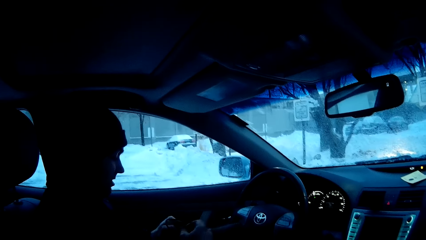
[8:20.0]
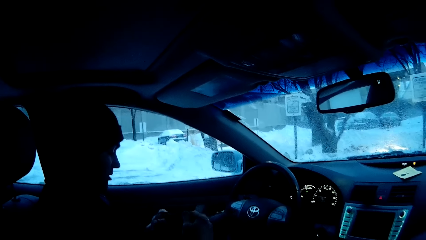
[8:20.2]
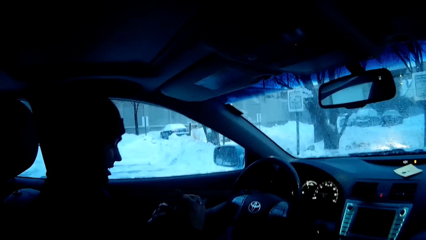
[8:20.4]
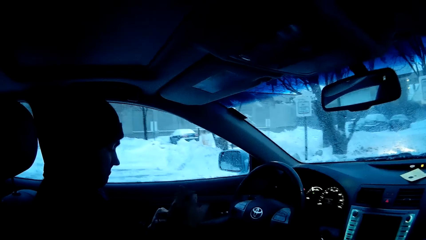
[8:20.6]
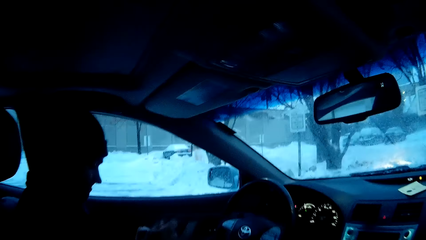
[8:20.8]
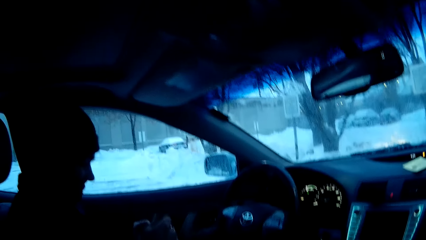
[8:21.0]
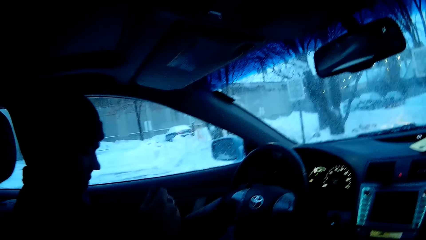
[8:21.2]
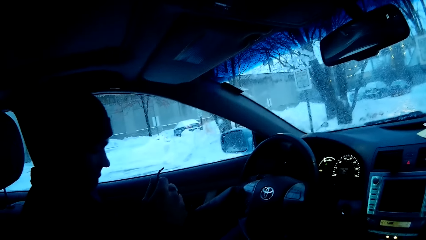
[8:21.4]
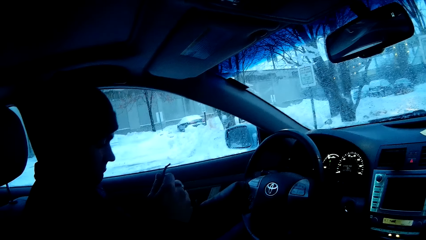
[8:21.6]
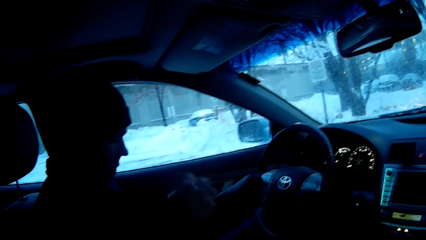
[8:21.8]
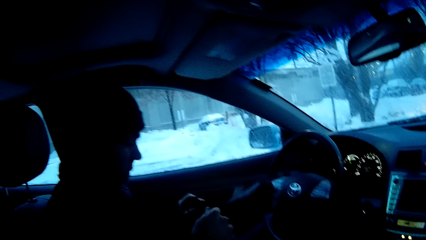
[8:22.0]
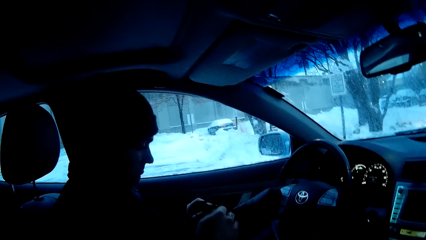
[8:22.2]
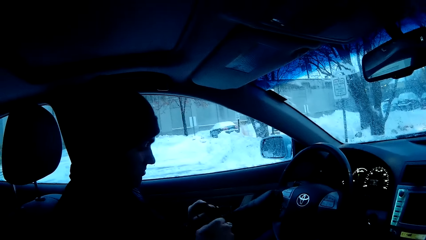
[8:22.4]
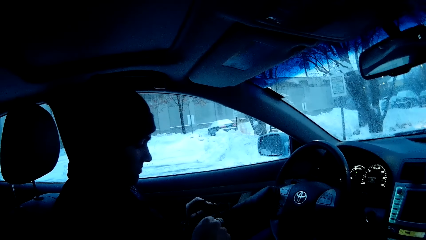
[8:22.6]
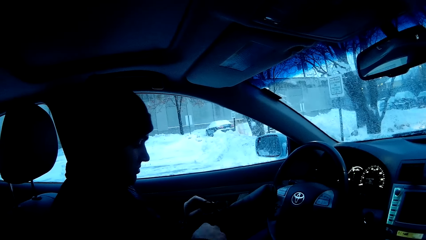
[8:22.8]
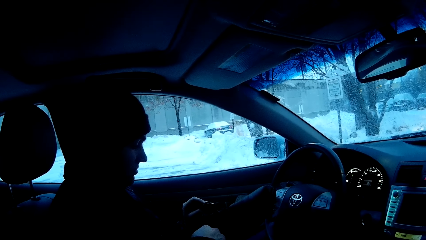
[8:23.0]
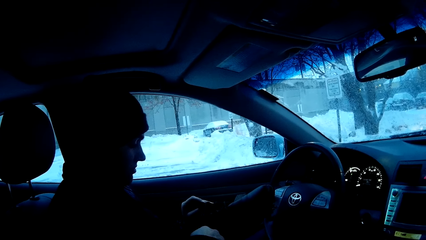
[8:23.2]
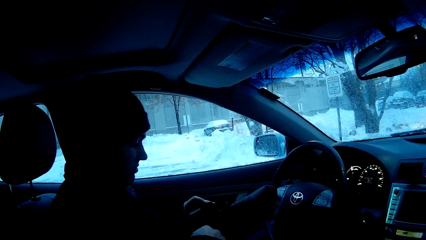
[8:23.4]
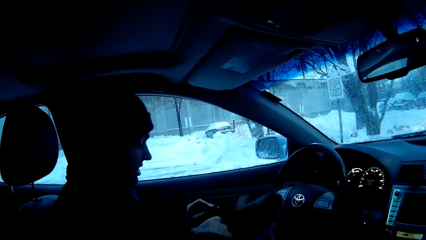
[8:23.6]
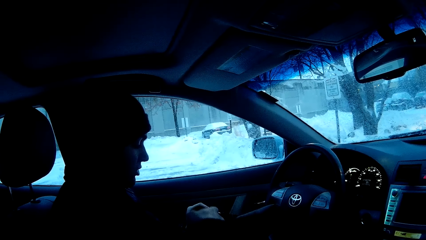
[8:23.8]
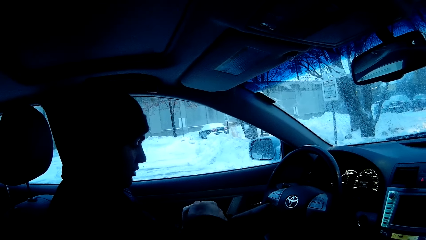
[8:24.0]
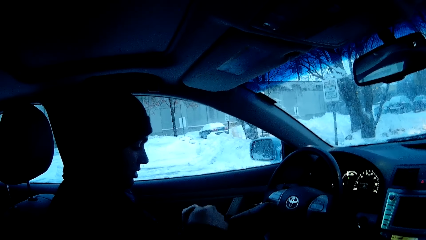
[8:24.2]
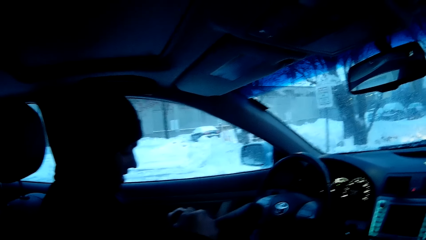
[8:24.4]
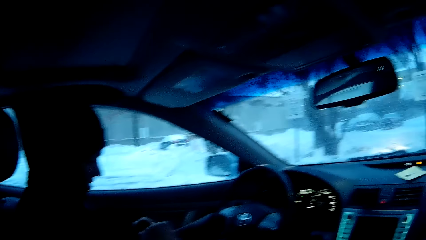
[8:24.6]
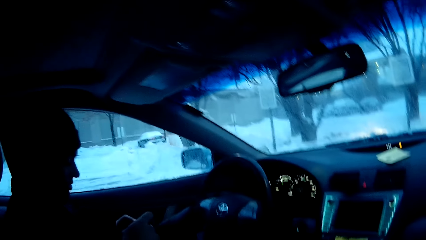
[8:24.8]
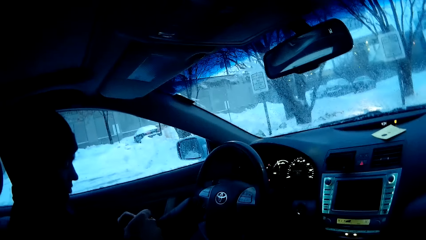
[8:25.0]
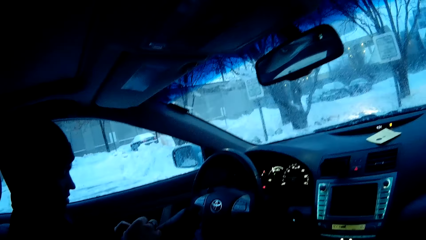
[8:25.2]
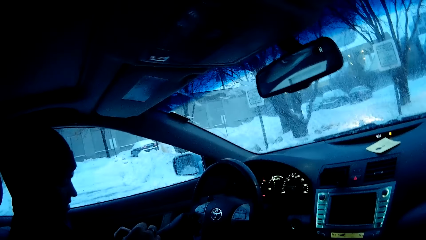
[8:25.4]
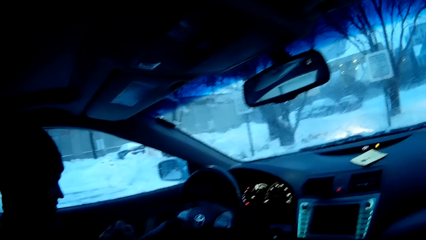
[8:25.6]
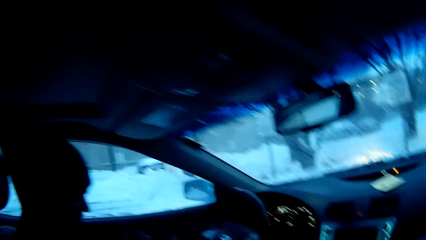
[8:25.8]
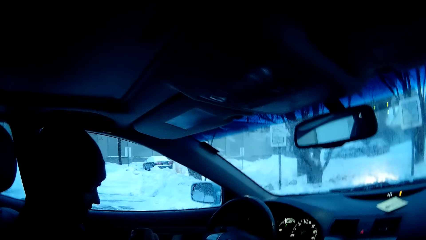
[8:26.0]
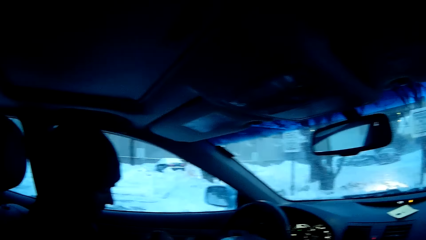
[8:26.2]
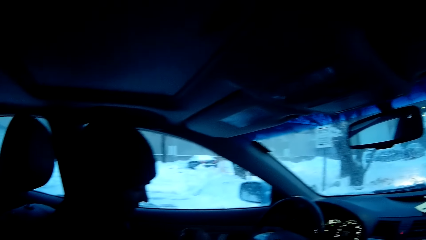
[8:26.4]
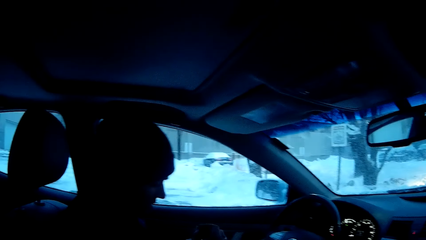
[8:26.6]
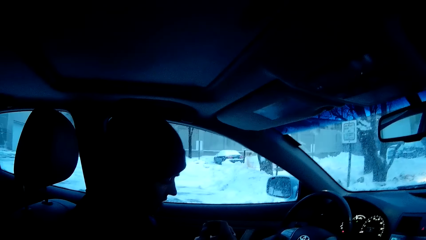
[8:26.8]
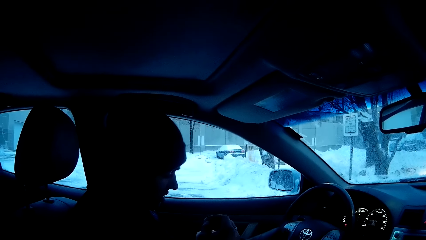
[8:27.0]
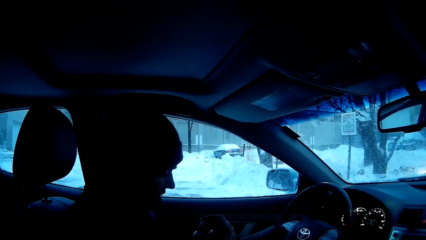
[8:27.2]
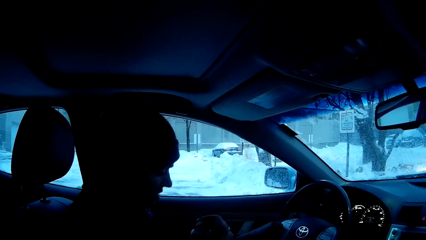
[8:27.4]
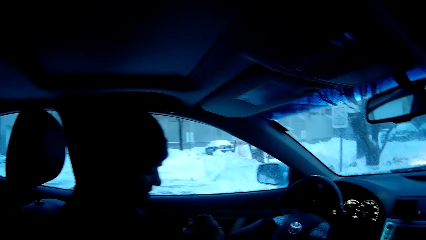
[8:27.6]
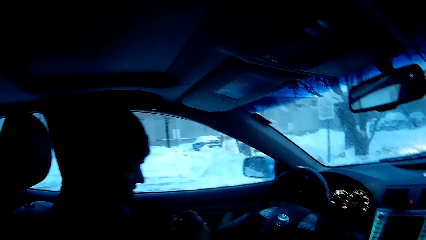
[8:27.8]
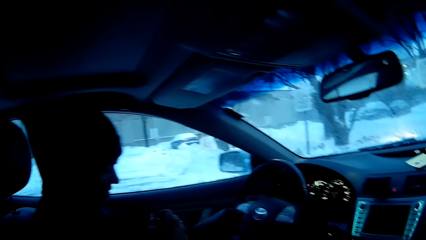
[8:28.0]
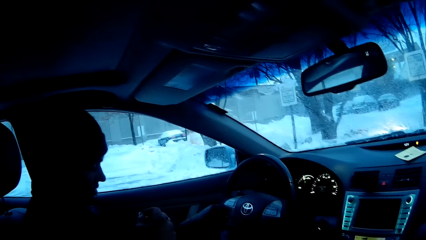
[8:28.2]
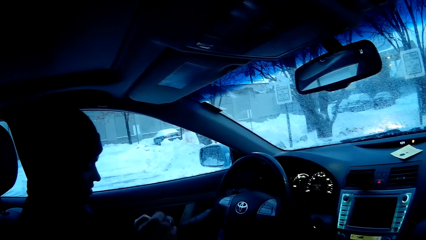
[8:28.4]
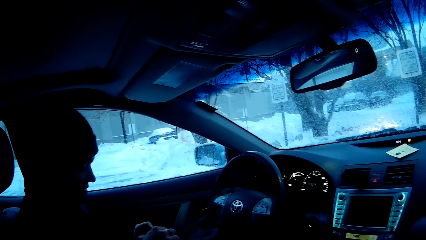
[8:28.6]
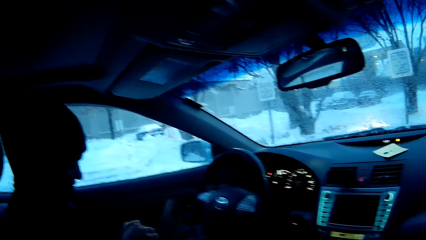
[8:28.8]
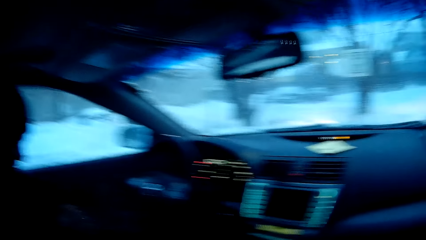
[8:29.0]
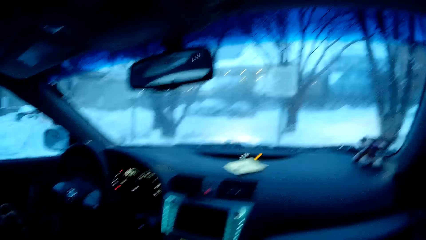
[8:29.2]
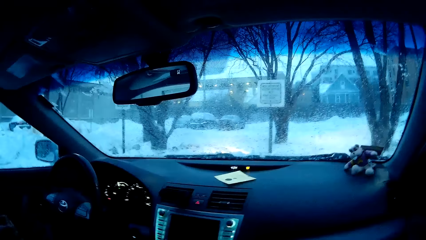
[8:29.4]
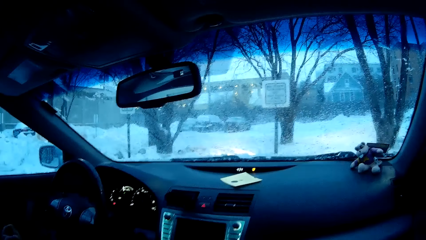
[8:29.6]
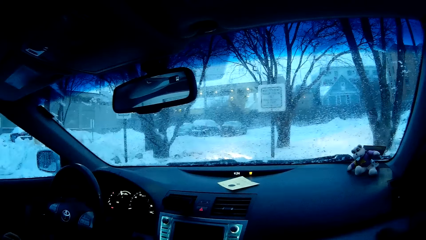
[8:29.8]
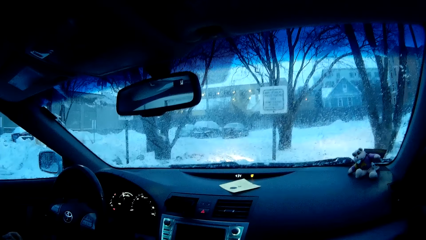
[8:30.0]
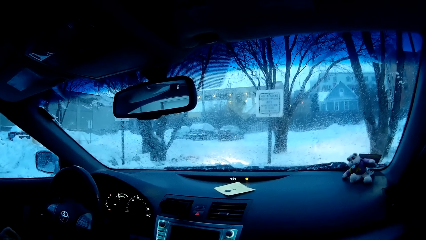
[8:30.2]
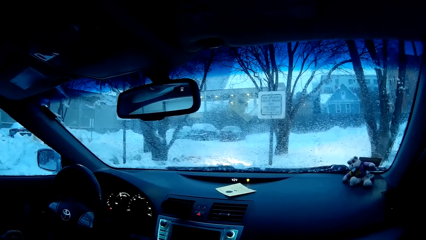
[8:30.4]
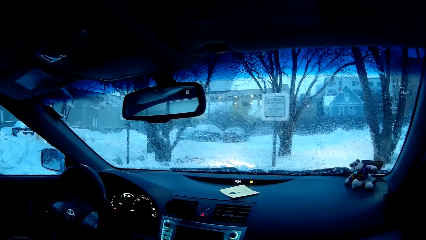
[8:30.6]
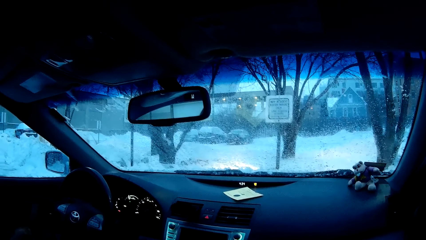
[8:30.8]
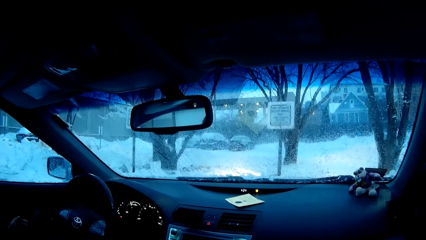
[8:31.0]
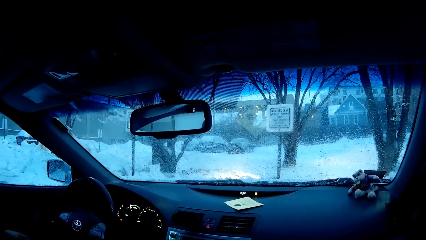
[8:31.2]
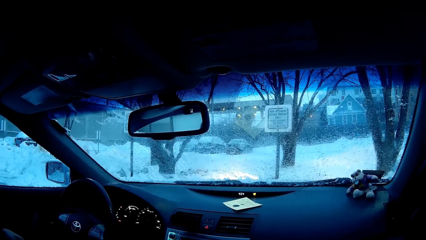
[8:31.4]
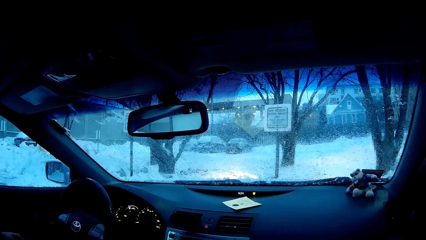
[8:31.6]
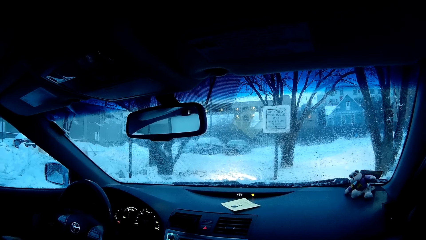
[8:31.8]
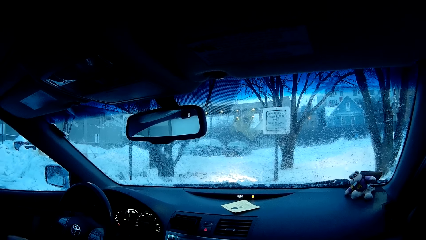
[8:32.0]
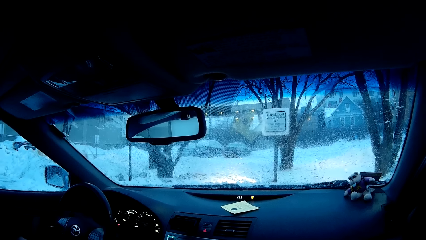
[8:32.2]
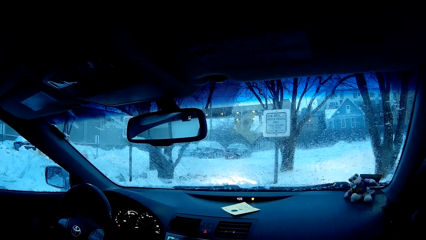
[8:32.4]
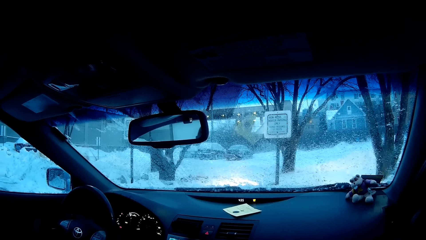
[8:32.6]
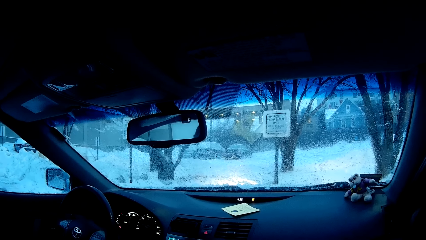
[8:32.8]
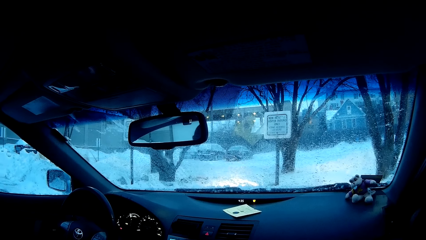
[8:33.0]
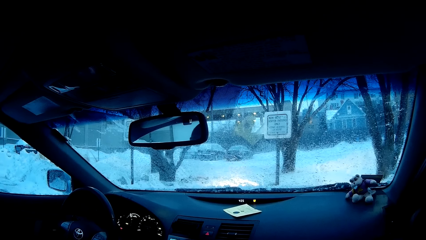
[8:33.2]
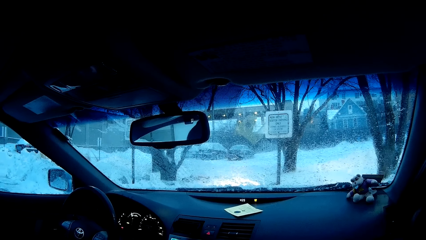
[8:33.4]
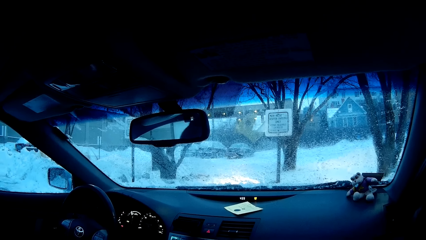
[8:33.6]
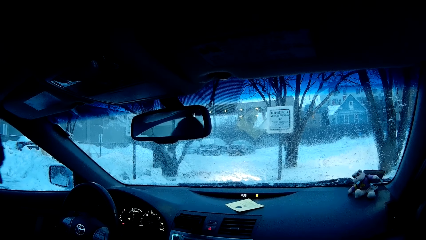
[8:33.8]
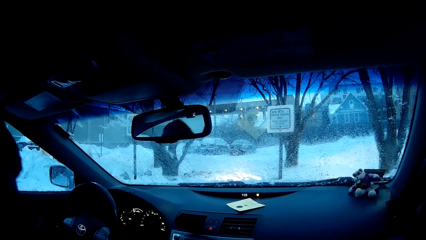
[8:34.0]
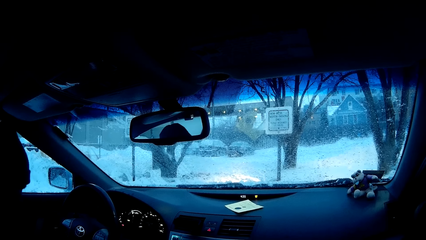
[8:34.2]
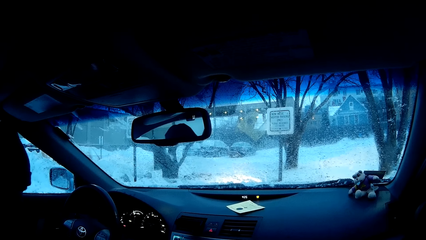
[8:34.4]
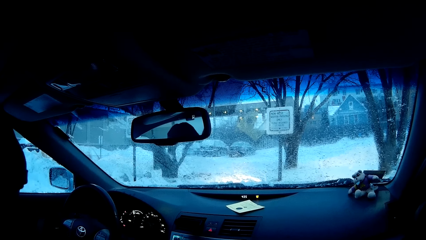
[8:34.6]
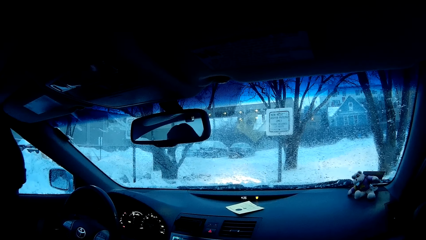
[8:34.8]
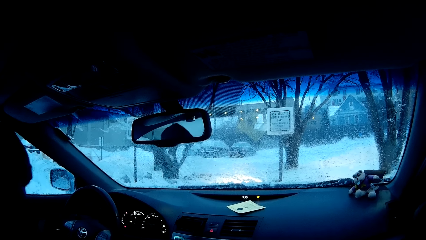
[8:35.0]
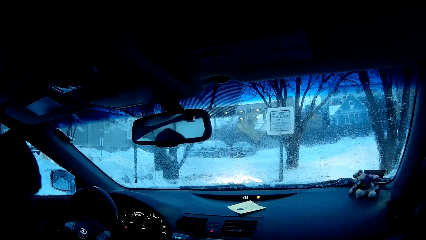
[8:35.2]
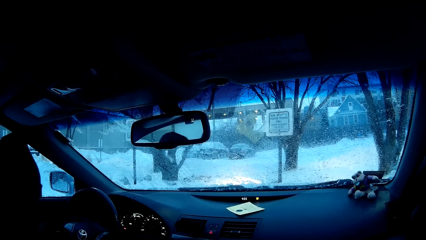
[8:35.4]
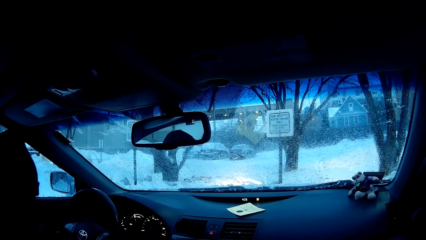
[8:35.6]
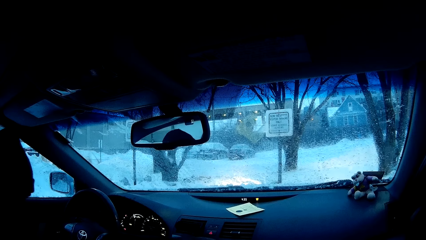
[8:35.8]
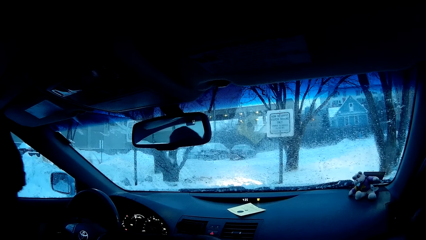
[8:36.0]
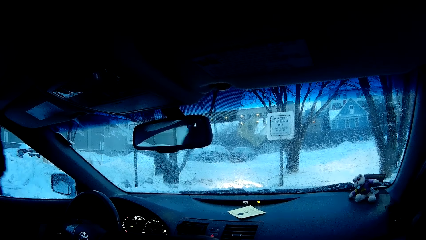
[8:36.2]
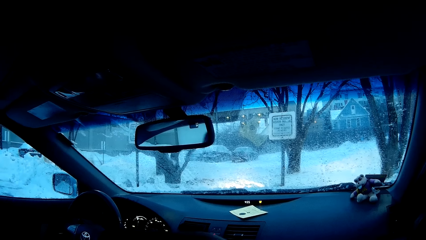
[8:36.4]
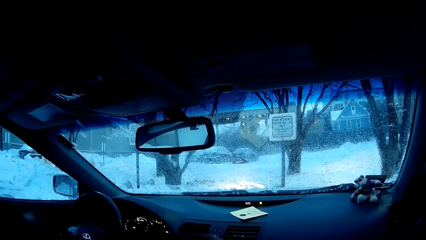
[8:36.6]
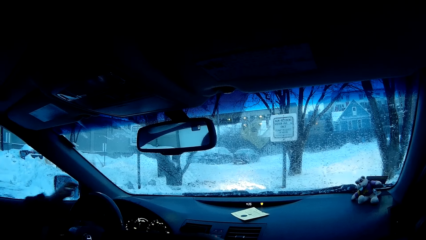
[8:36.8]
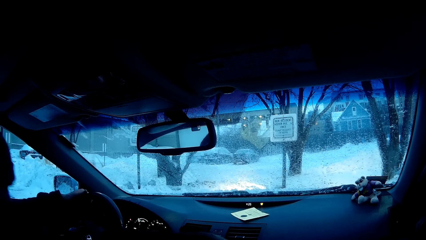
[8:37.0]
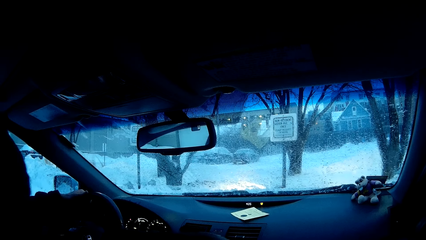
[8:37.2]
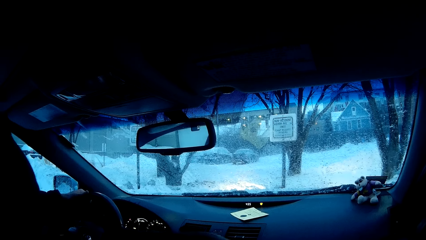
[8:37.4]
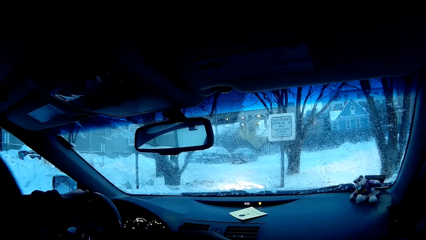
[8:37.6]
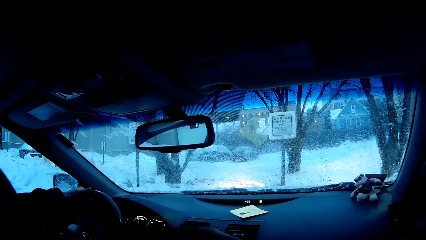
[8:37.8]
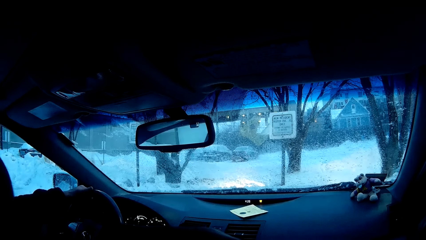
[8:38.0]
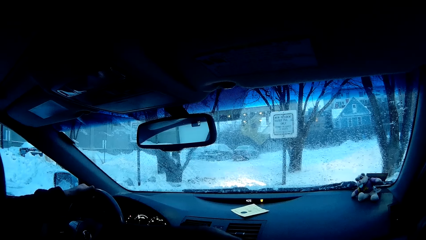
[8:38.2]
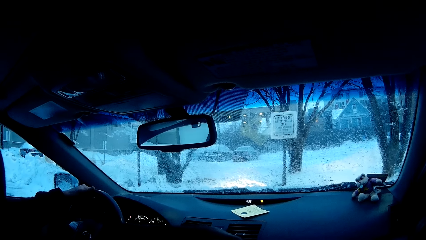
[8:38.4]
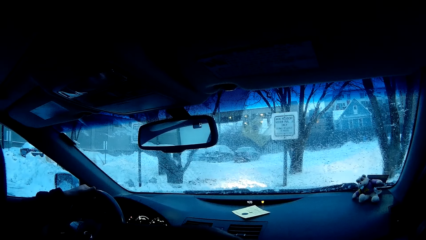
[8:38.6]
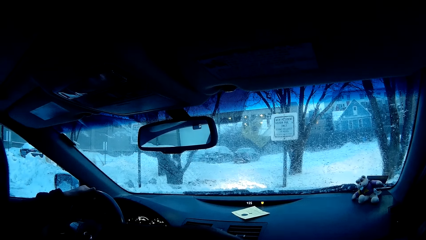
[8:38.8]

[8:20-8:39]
The man dialogues with the camera wearer. The camera wearer looks around. The man holds the steering wheel.
